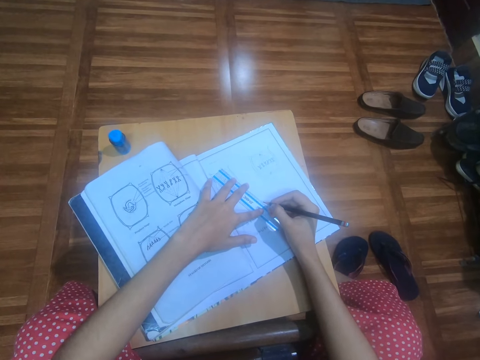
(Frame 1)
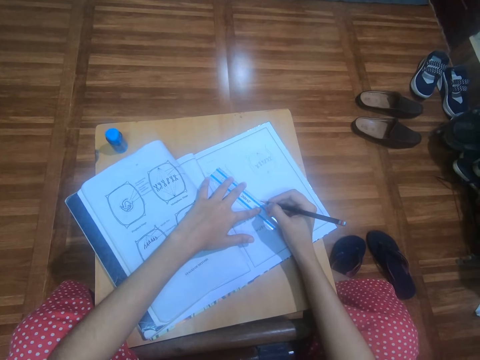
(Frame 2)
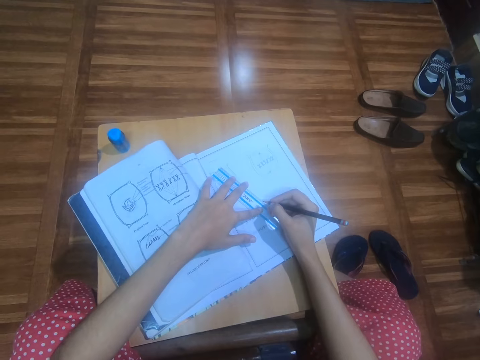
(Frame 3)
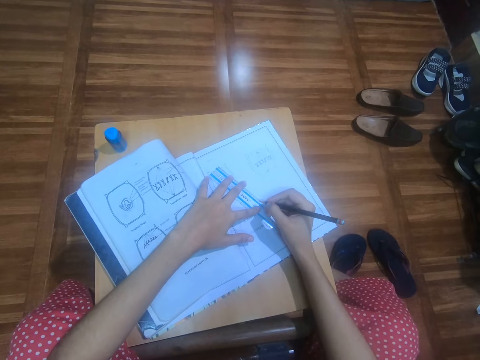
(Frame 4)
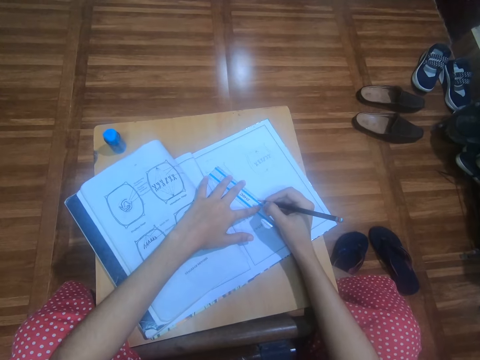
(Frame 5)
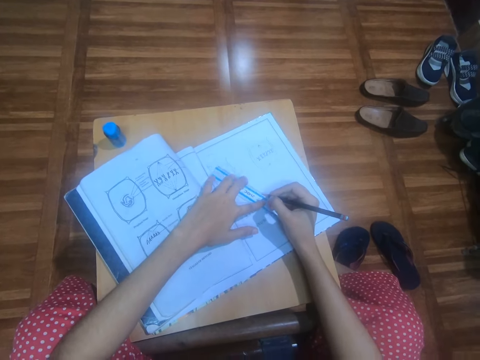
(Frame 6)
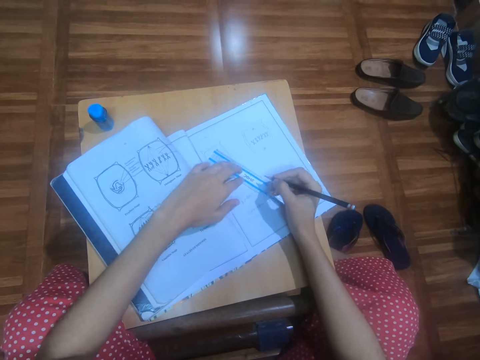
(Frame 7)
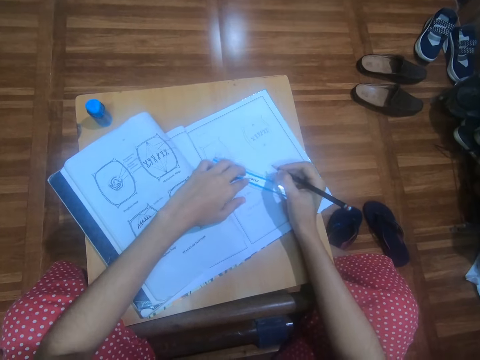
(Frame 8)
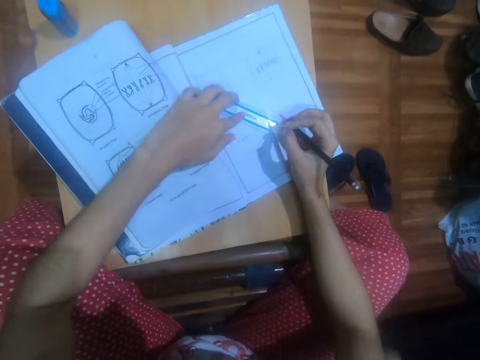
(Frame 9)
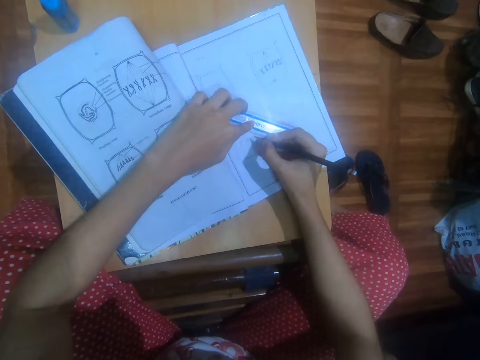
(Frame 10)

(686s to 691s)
The camera wearer draws a dot on the book on the table with the pencil in her right hand and the ruler in her left hand. She adjusts the ruler on the book with her left hand.

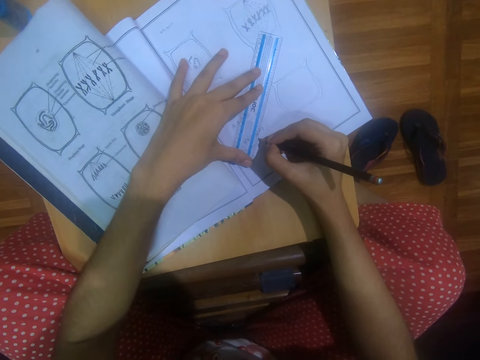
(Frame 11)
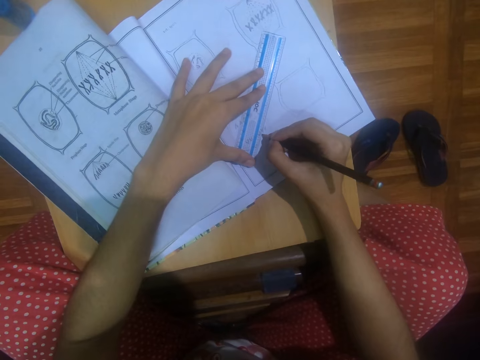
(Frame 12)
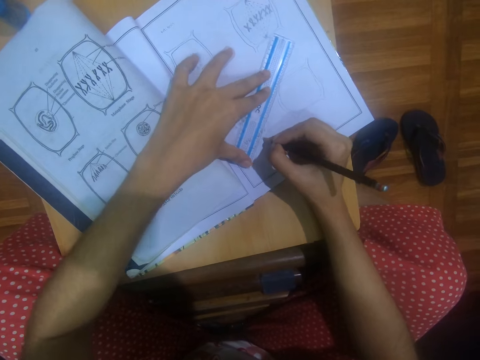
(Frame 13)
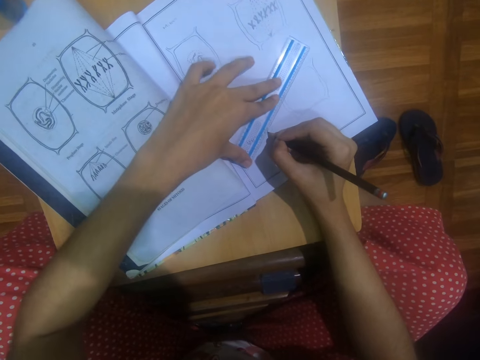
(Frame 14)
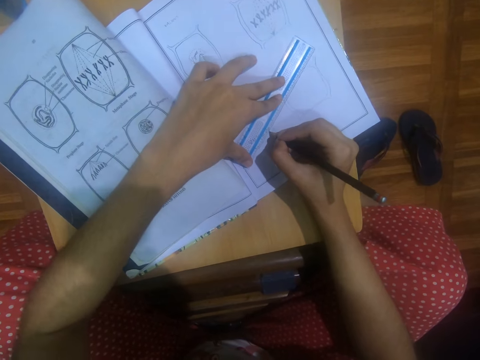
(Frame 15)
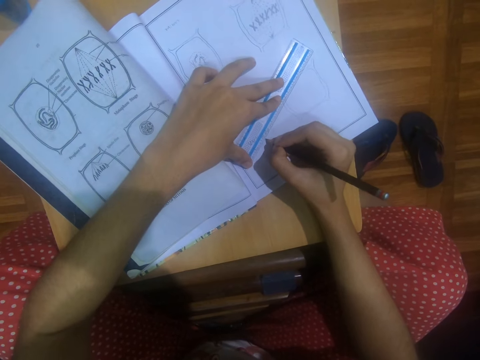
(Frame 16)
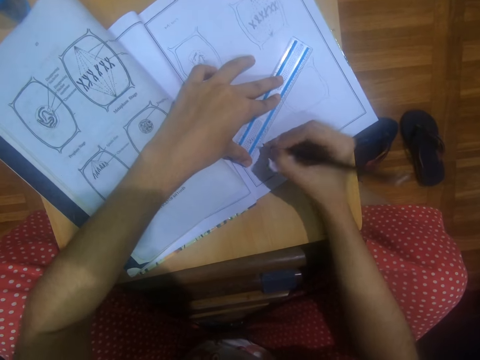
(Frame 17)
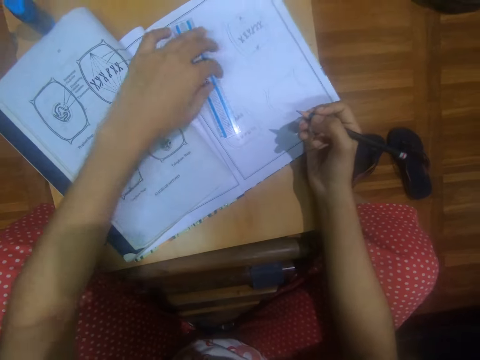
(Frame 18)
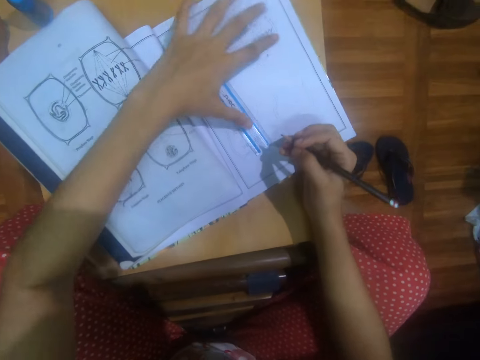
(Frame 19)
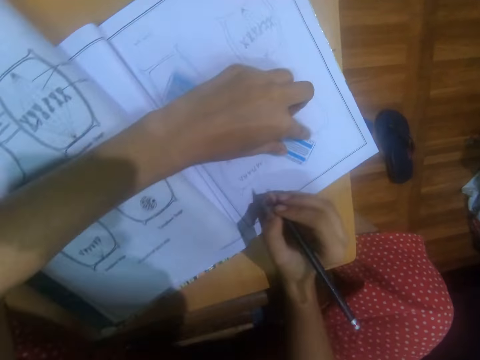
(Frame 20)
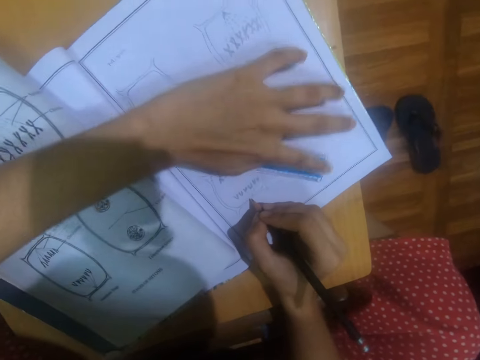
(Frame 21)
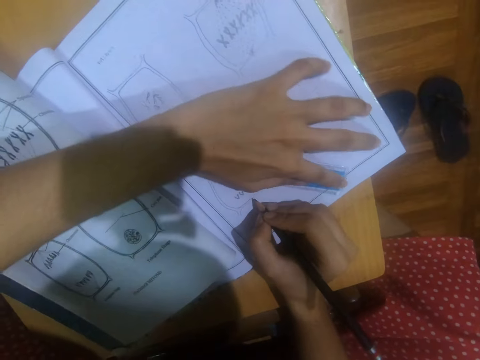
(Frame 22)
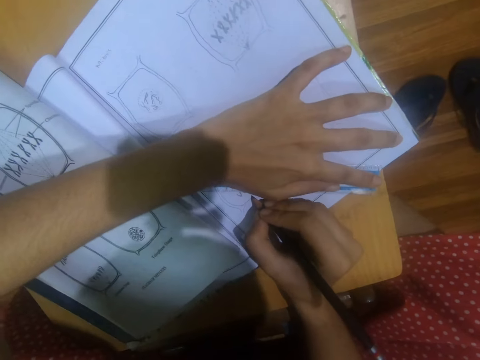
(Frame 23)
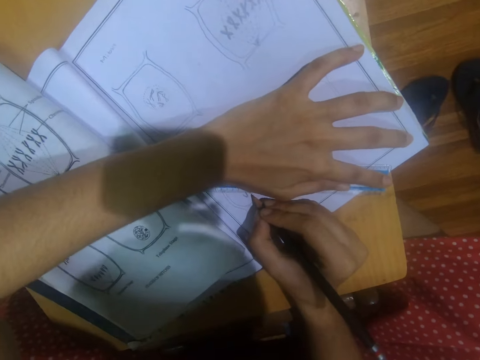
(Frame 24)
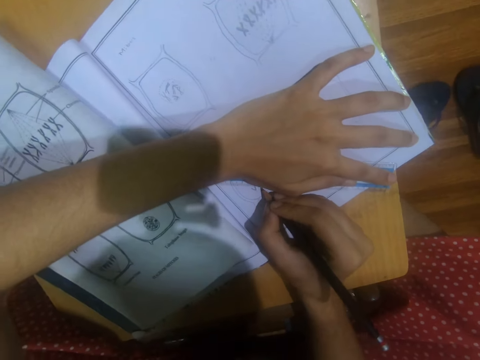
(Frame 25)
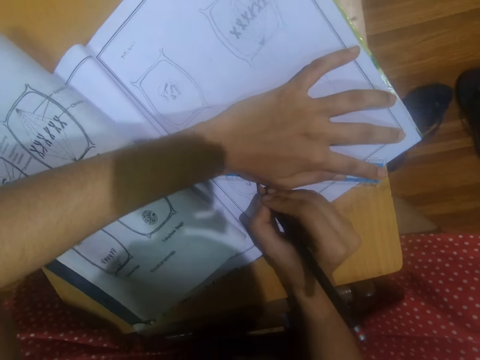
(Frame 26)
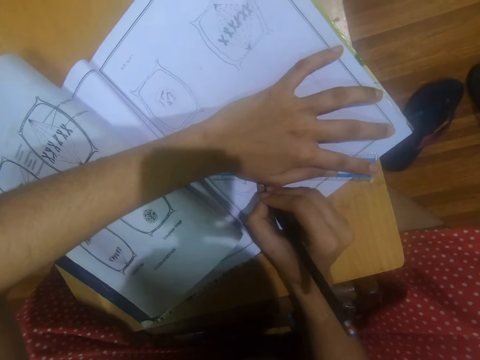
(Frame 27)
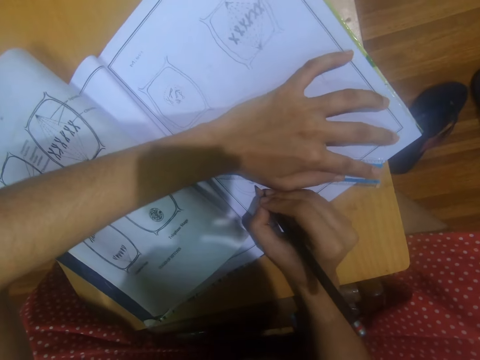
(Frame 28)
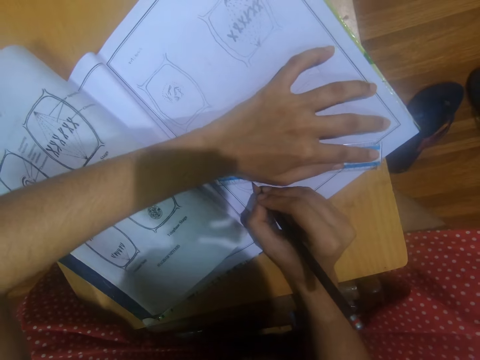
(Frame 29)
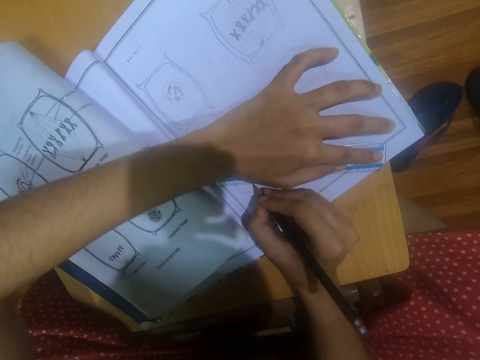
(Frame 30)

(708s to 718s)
The camera wearer draws on a book. She adjusts the ruler on the book with her left hand. She draws dotted lines on the book on the table with the pencil in her right hand and the ruler in her left hand. She adjusts the ruler on the book with her left hand. She draws dotted lines on the book on the table with the pencil in her right hand and the ruler in her left hand.

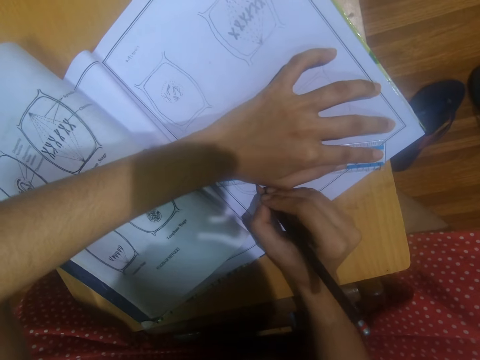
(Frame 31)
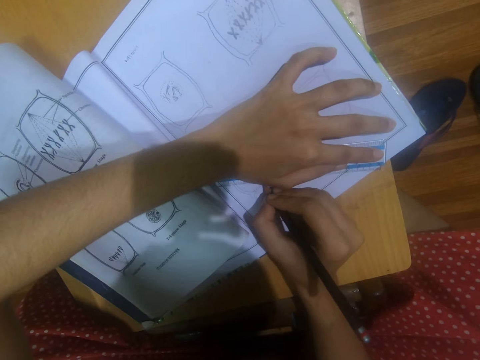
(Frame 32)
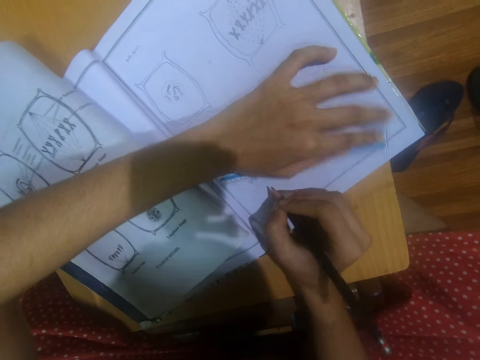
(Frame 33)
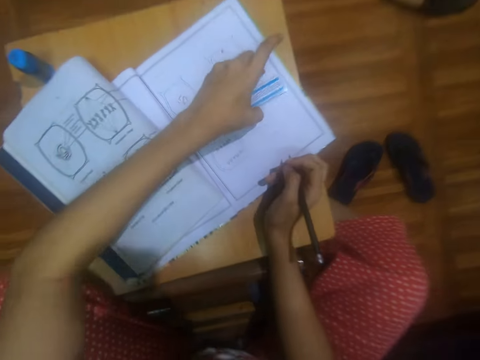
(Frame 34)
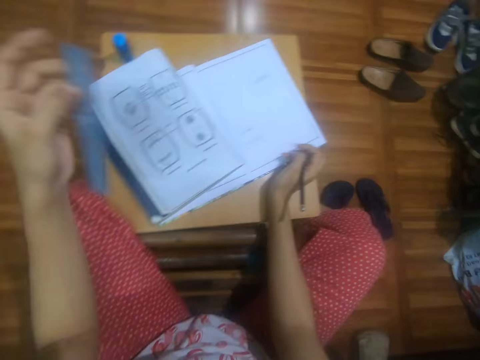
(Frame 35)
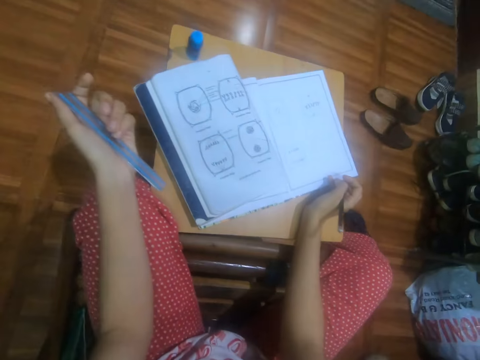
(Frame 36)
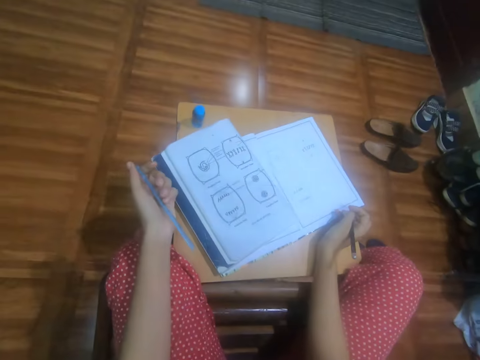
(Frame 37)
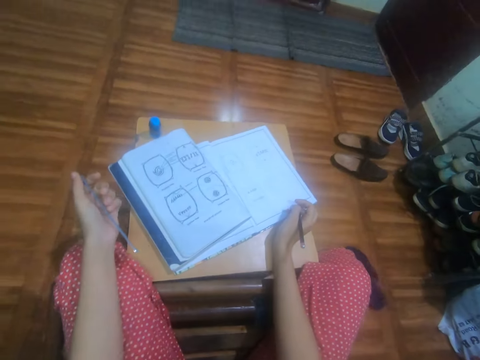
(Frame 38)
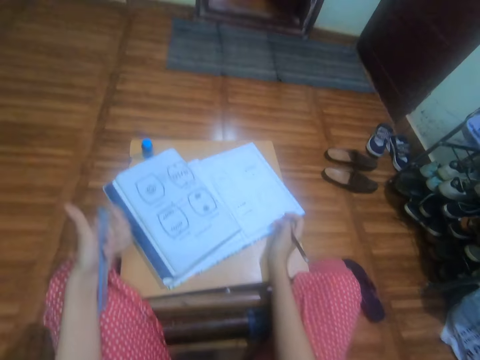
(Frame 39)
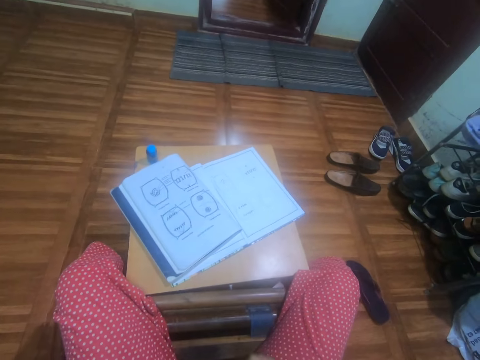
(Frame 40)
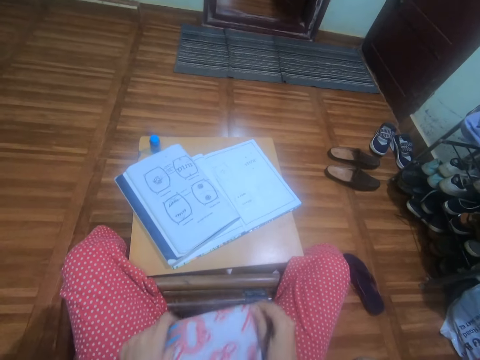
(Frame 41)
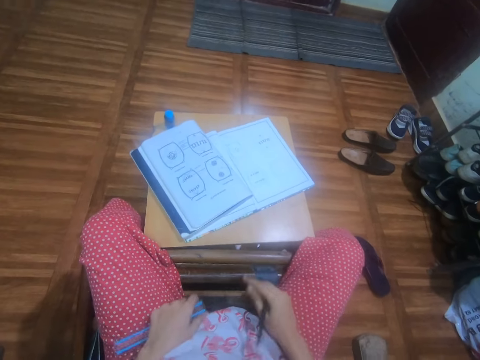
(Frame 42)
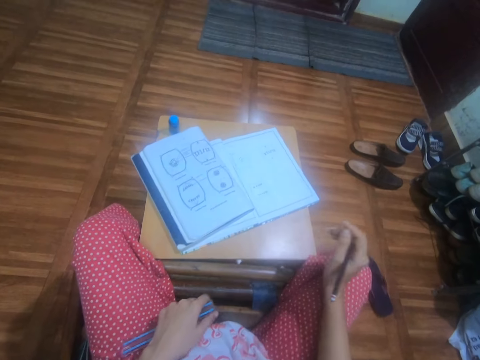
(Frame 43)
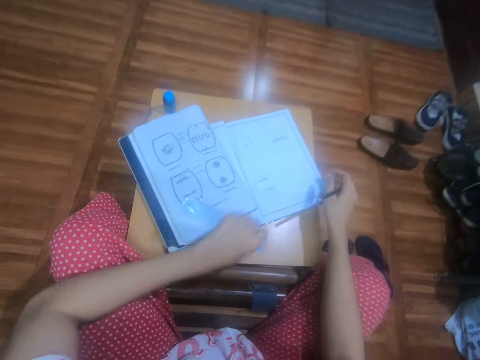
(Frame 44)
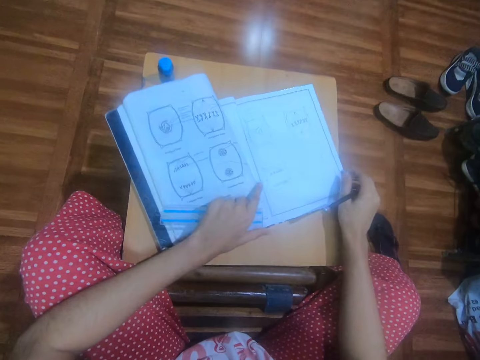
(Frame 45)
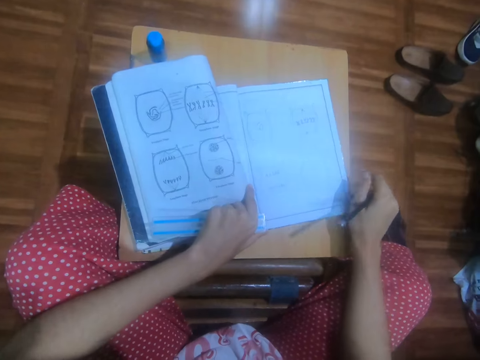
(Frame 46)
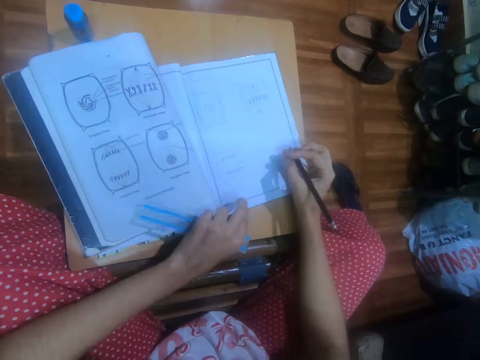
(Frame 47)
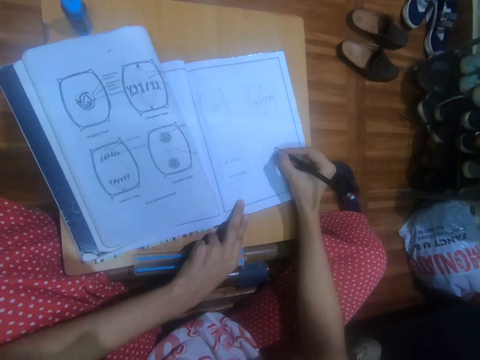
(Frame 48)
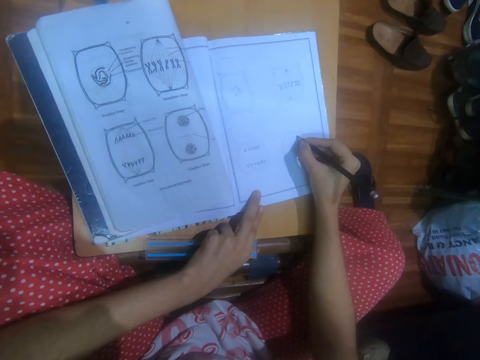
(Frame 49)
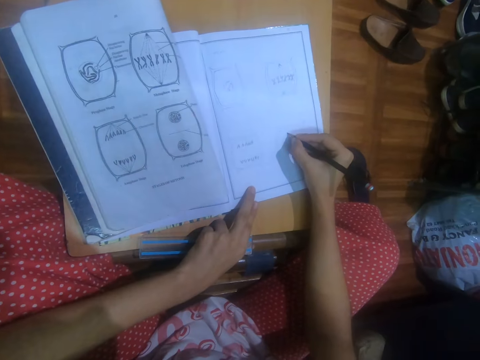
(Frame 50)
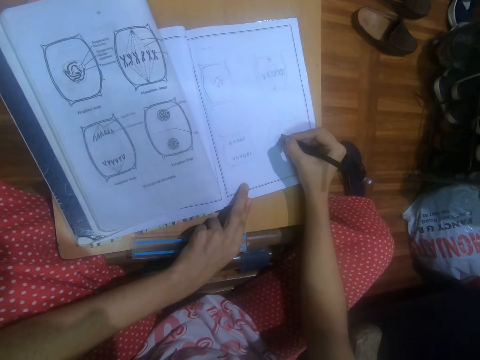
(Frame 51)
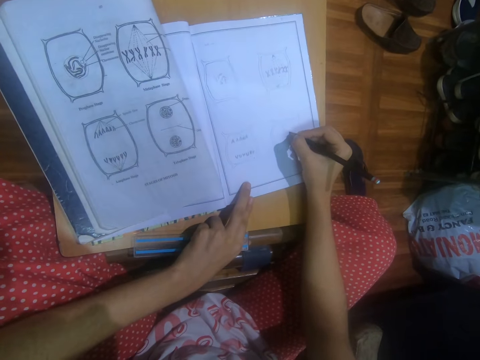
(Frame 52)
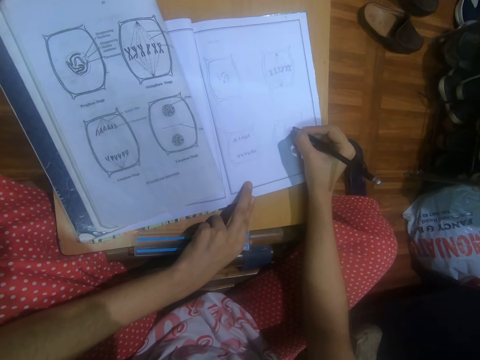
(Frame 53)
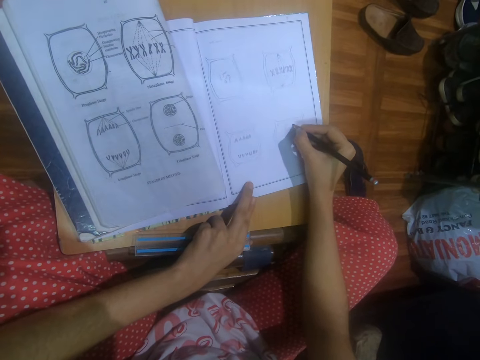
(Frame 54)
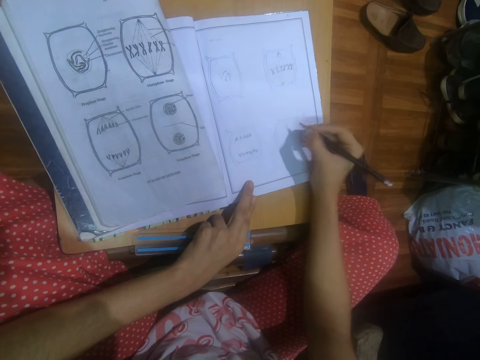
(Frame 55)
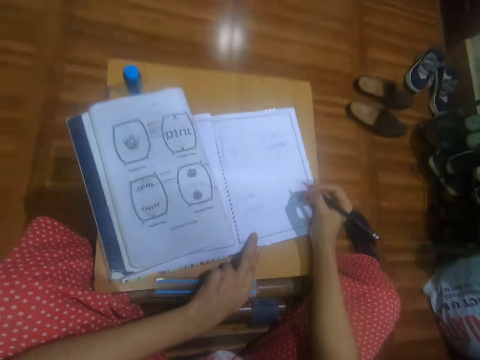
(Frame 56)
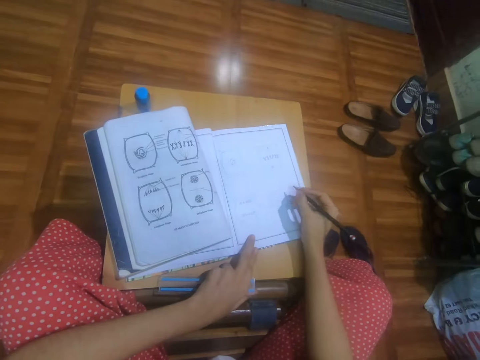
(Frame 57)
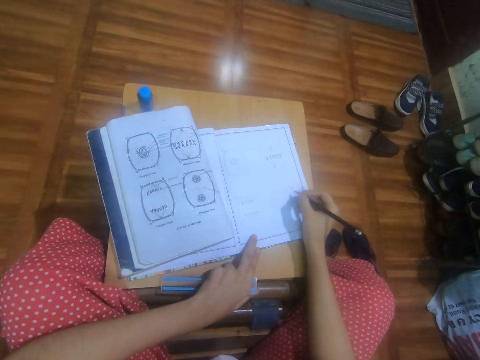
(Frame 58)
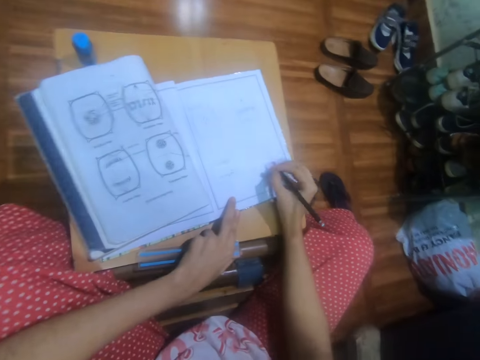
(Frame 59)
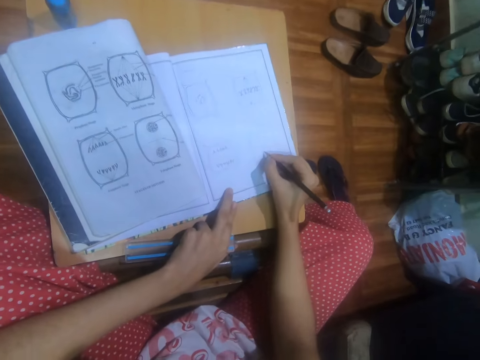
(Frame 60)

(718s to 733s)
The camera wearer picks the ruler from the book with her left hand. She looks around. She adjusts her cloth with both hands. She raises her hands. She holds the cloth and releases the cloth. She places both hands on the book on the table. She holds the books and moves the books. She draws on the book with the pencil in her right hand. She looks around. She draws on the book with the pencil in her right hand.
